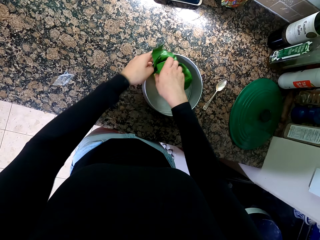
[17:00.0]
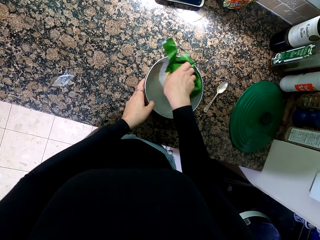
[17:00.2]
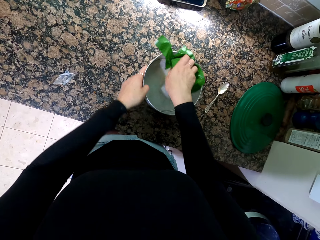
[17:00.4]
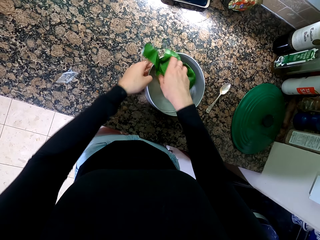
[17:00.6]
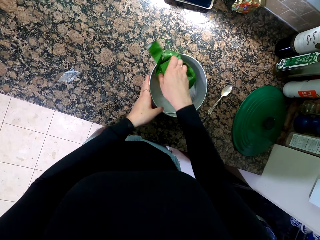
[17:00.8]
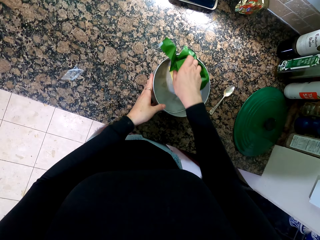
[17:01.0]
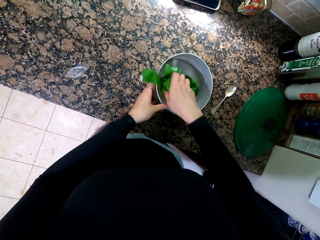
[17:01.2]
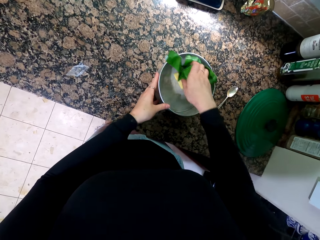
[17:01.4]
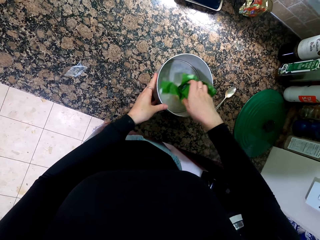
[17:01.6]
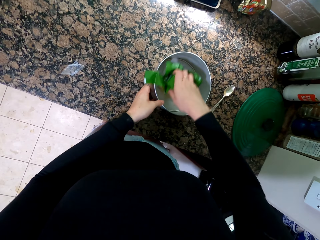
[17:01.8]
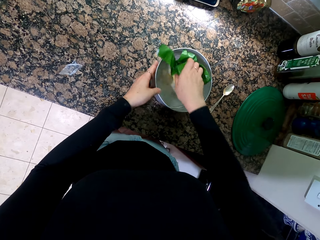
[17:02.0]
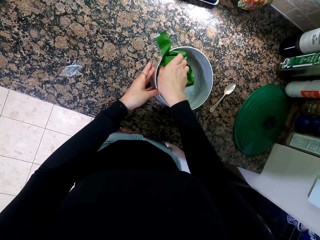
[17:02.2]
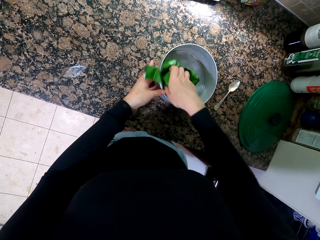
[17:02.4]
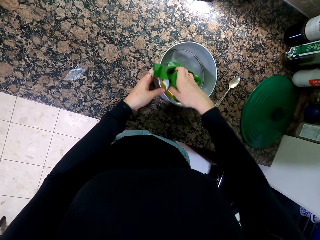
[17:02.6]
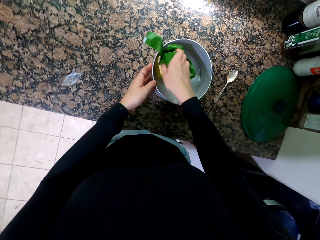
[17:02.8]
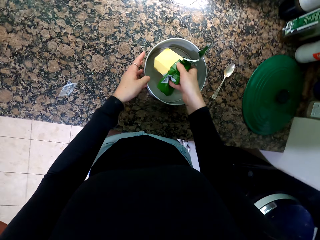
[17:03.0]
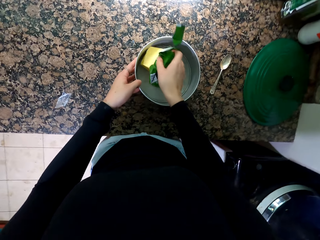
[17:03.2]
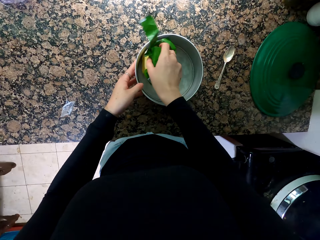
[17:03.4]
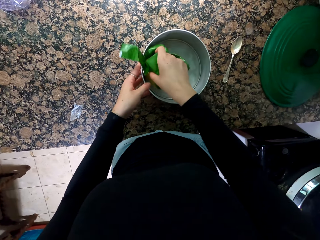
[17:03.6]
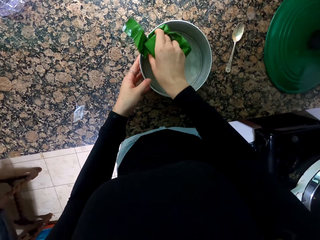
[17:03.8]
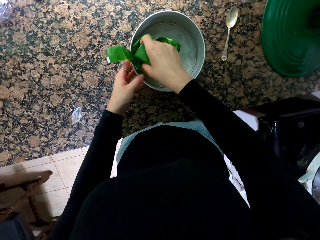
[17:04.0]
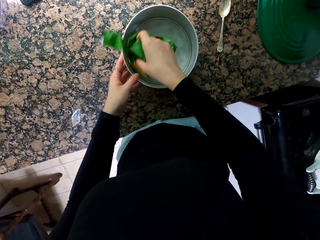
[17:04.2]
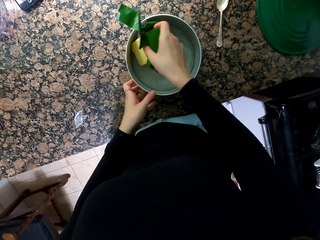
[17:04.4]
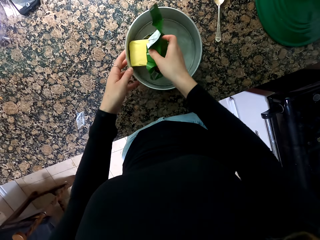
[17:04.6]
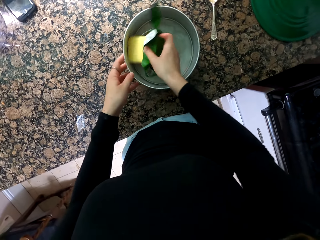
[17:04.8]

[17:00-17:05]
The camera wearer rolls the butter in the container.

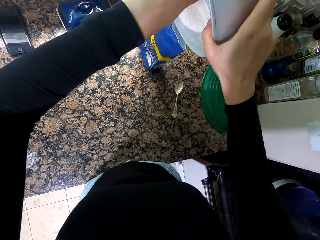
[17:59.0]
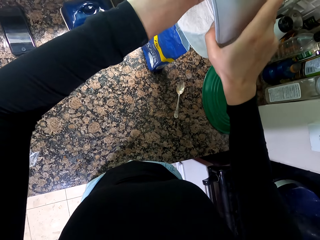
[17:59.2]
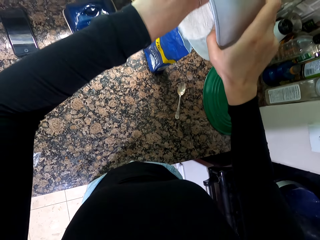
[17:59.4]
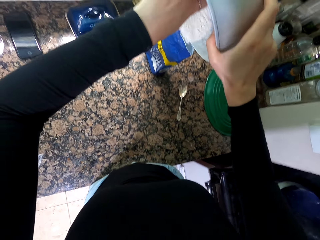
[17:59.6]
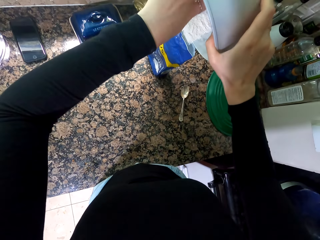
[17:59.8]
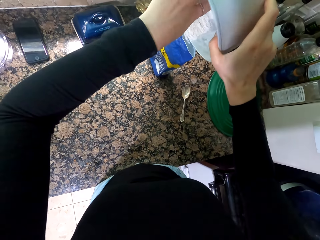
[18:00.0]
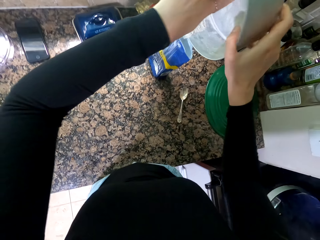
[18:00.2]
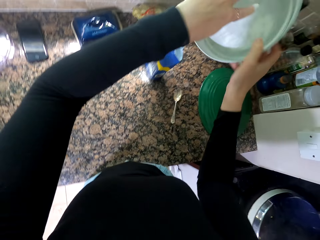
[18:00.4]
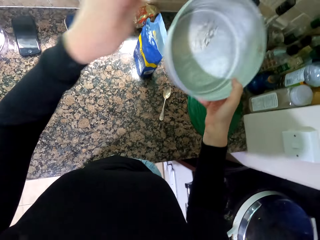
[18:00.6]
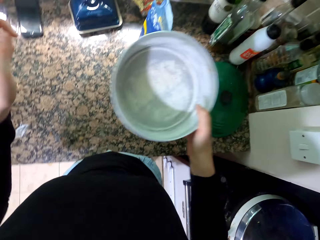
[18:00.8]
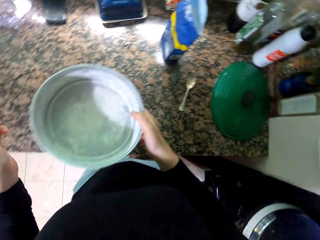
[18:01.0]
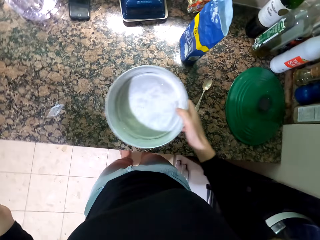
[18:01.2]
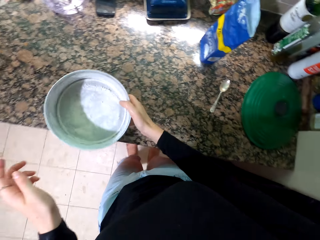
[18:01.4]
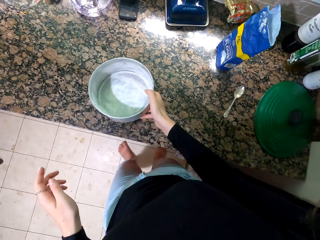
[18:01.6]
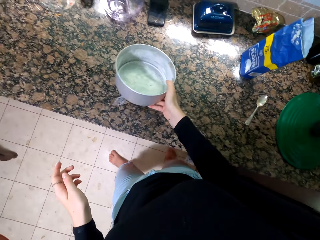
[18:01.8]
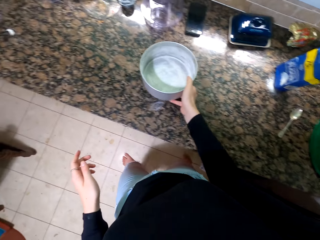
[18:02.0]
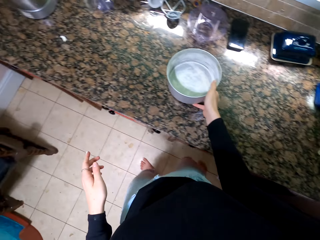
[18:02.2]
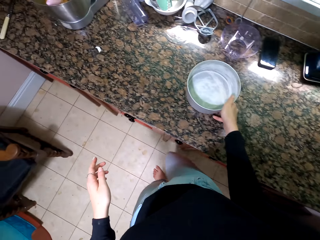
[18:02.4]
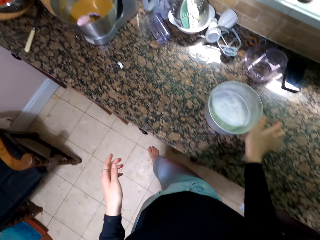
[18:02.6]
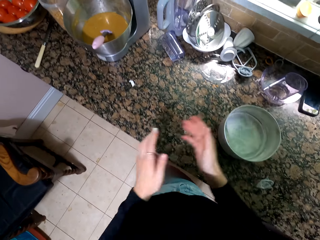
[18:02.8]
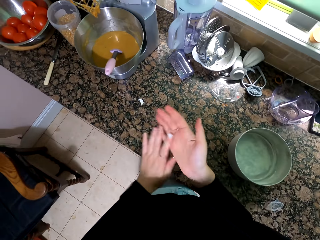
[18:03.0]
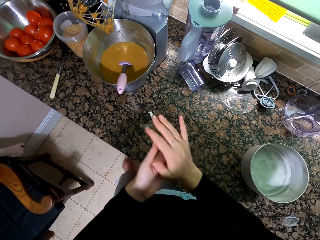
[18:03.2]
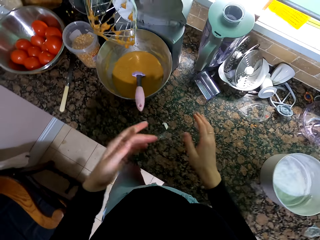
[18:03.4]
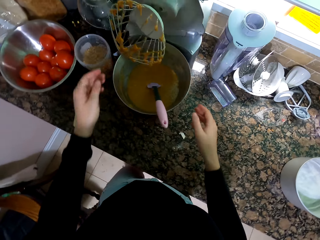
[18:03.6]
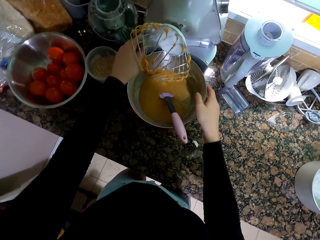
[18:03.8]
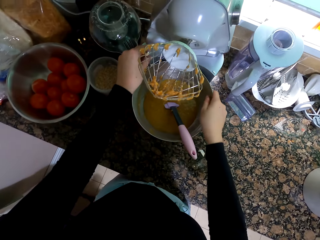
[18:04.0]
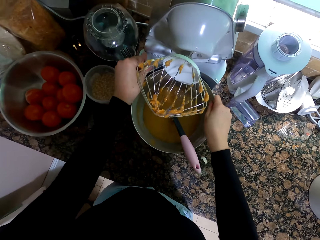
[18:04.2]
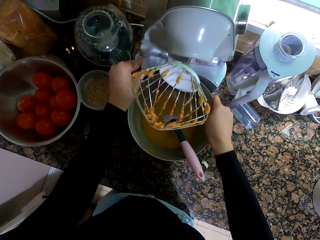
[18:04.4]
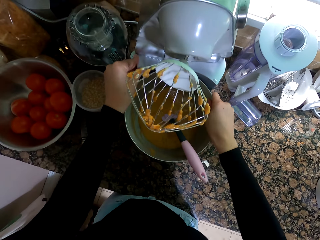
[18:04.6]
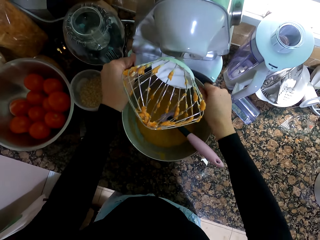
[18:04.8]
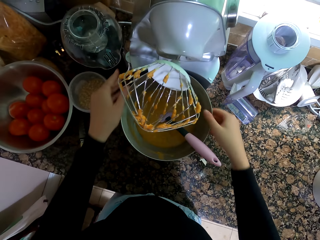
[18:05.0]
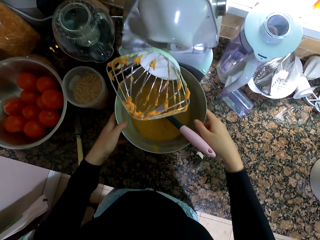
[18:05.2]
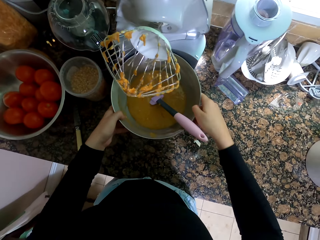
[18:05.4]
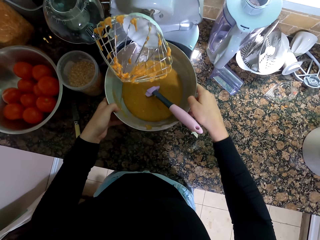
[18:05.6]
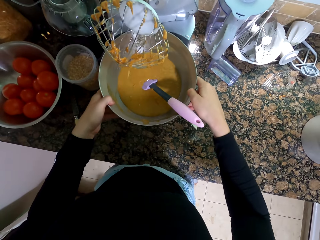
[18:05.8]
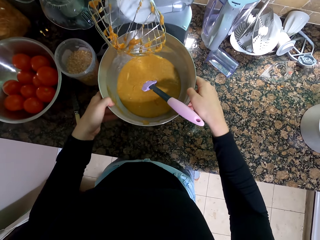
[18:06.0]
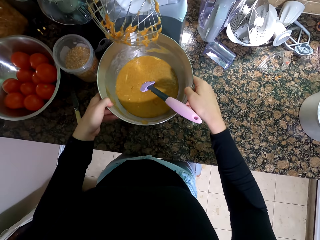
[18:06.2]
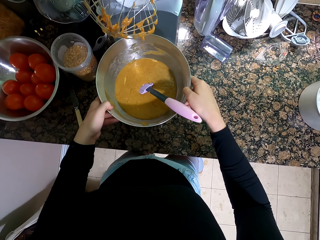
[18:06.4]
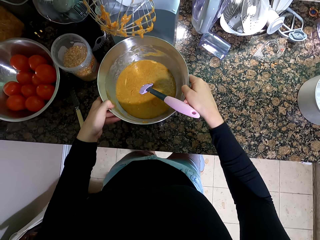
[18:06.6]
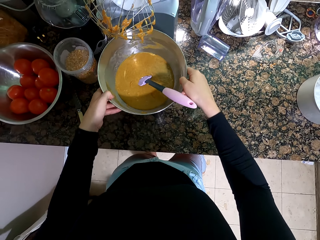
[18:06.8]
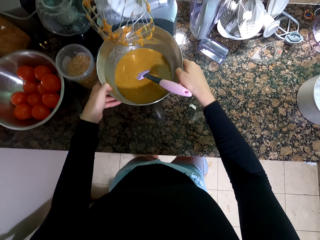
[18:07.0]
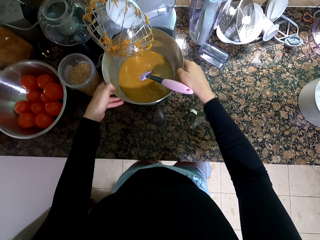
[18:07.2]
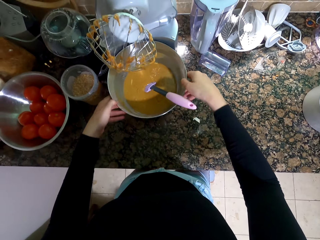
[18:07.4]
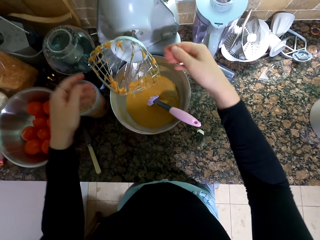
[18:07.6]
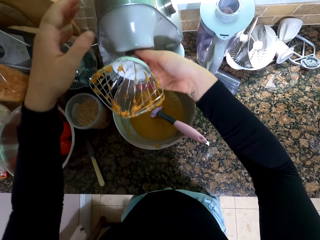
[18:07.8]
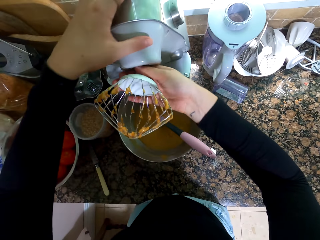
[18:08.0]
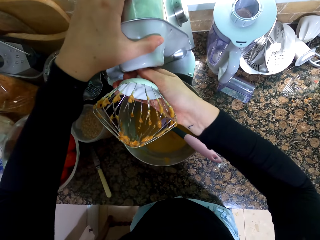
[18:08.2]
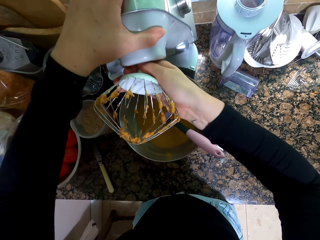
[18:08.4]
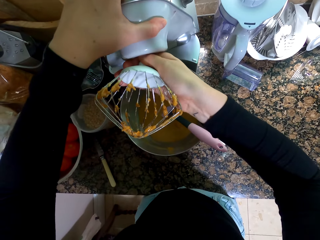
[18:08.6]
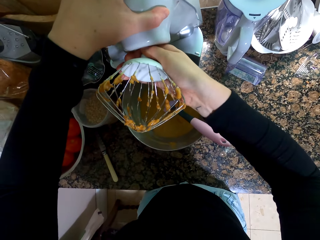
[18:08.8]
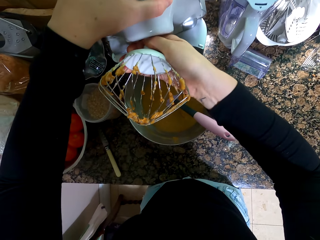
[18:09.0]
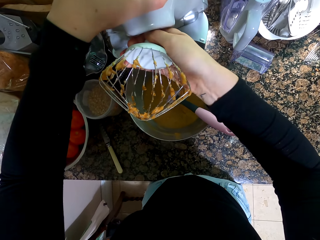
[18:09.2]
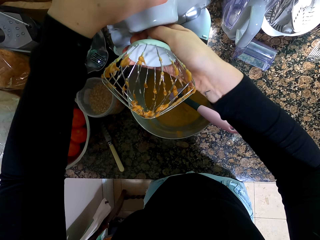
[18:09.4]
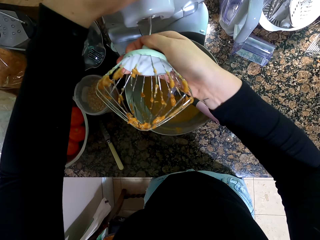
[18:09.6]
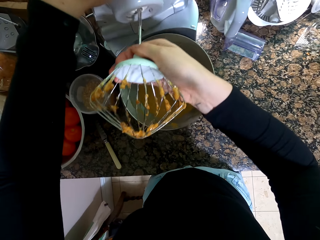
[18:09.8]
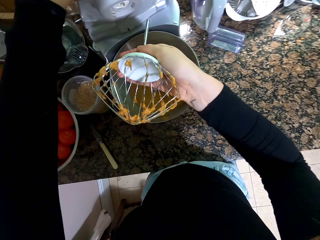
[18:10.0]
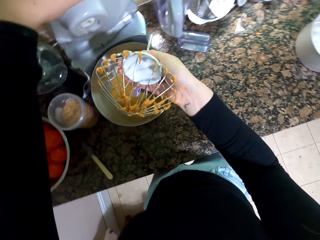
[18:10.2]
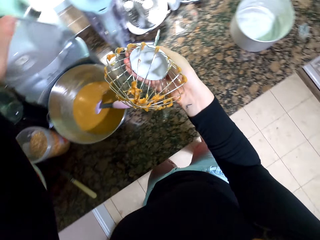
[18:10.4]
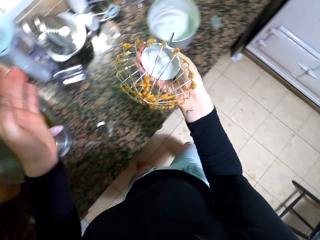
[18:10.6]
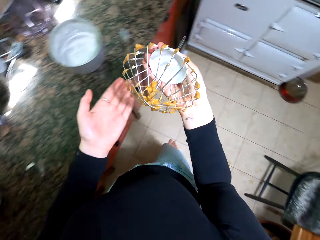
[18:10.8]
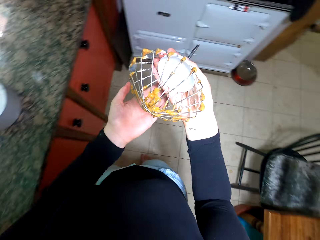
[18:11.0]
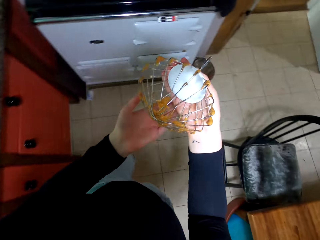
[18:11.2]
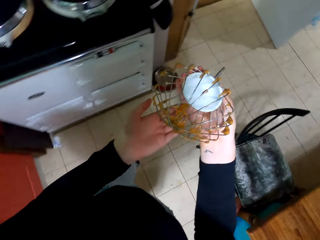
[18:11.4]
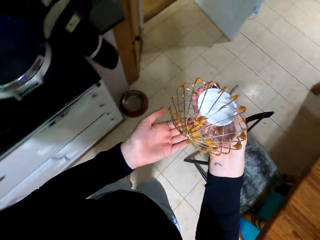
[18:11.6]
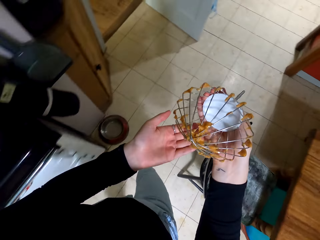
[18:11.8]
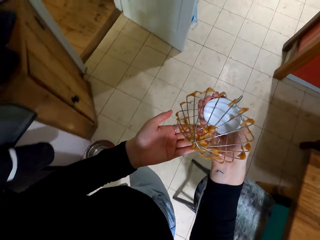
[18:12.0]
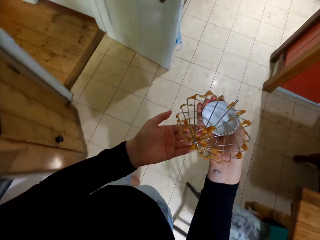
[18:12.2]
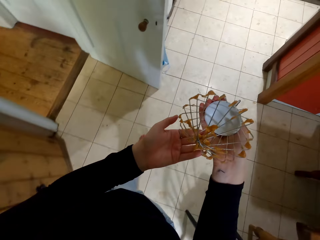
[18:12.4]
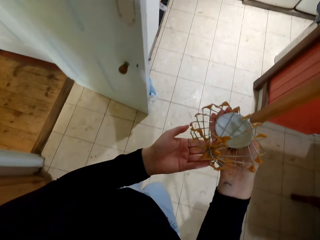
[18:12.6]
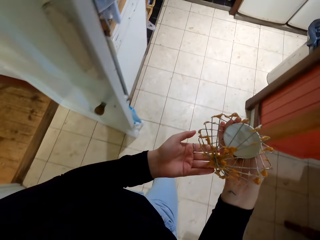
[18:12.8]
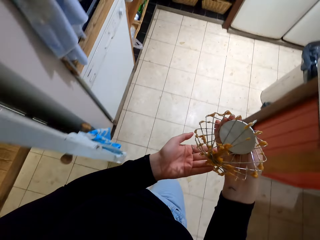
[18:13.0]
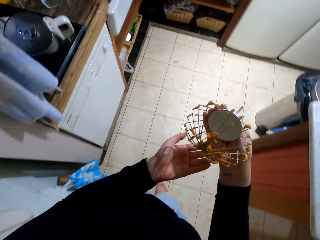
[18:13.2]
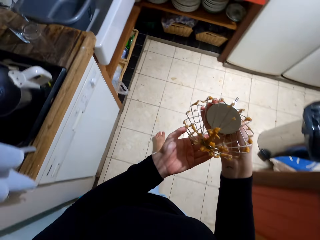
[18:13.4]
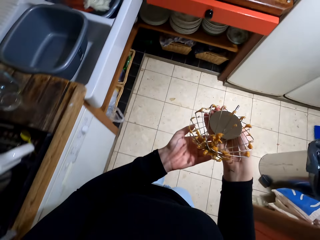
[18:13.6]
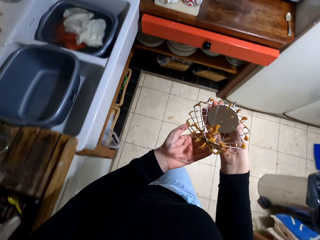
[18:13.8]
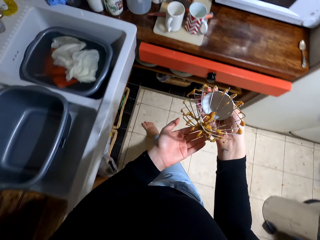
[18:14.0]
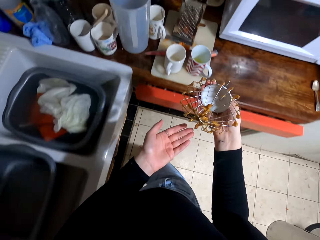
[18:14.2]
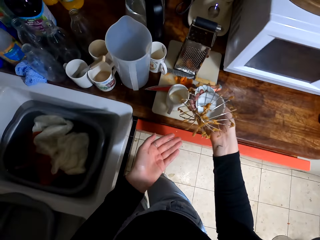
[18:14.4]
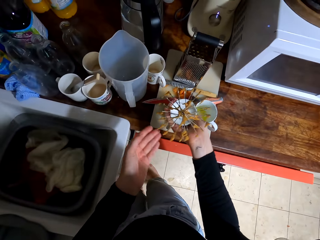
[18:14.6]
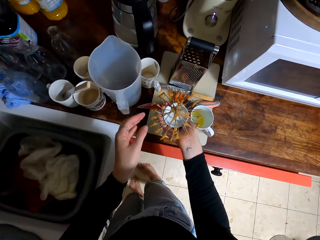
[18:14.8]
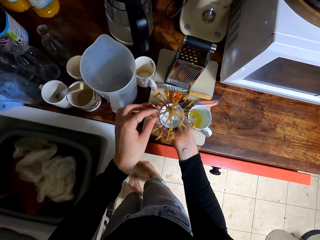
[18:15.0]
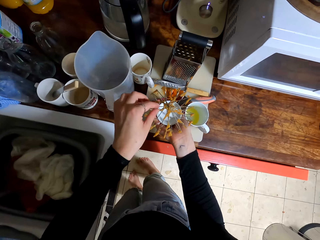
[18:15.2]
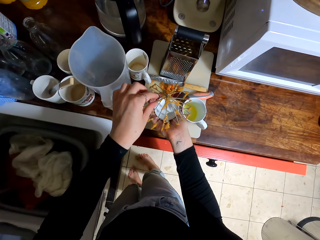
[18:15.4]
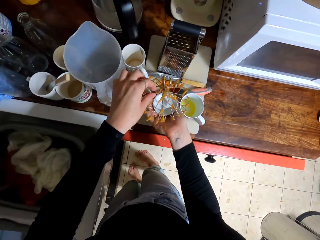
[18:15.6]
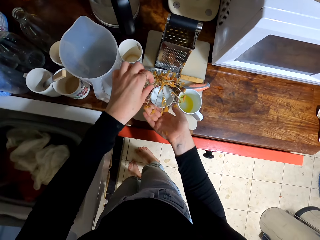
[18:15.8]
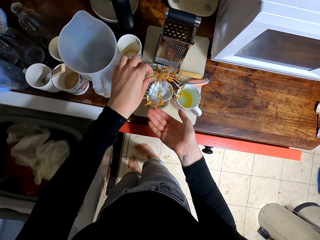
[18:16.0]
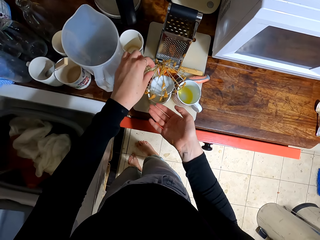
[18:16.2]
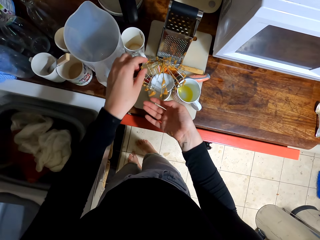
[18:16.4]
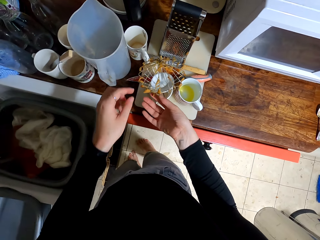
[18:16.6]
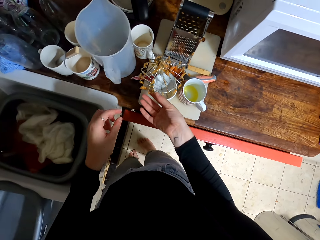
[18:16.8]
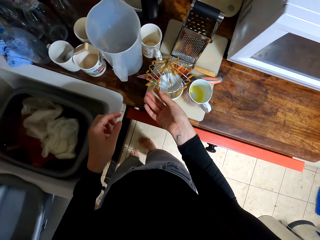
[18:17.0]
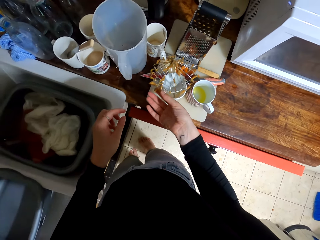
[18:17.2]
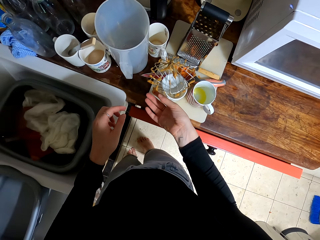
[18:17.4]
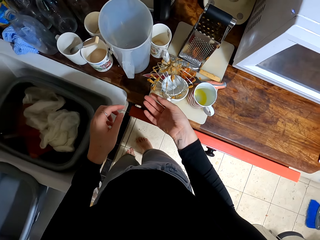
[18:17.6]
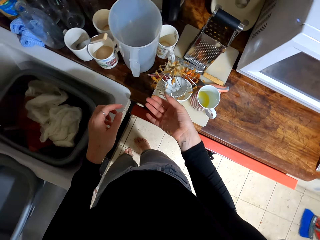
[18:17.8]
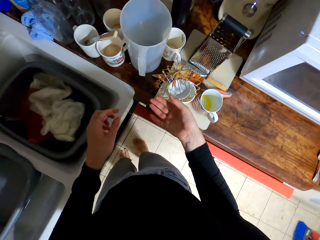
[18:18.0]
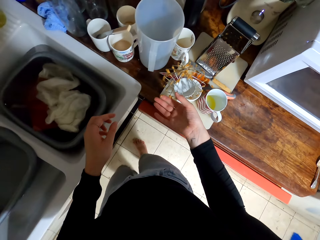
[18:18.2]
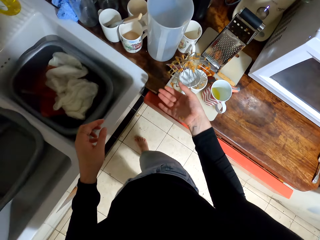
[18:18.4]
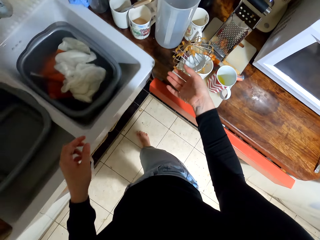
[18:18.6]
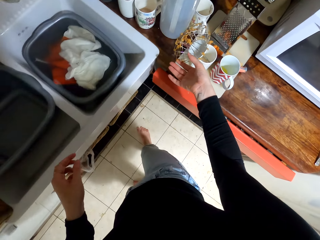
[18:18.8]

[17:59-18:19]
The camera wearer returns the excess flour back to the packet. He puts down the container and rubs his hands. He removes the container of the blender. He holds the bowl, lifts the bowl, and puts down the bowl. He holds the mixing machine. He removes the roller wire or mixing device and takes it to the sink. He walks away from the countertop. He takes the wire roller to the sink. He puts the mixing device in the cup.
